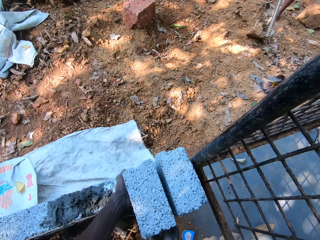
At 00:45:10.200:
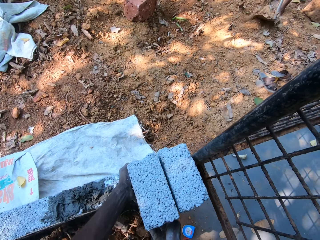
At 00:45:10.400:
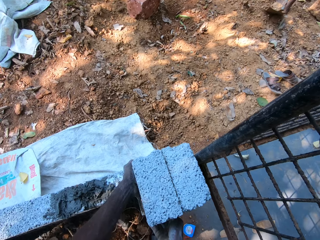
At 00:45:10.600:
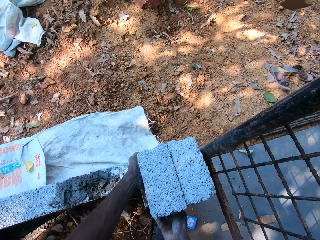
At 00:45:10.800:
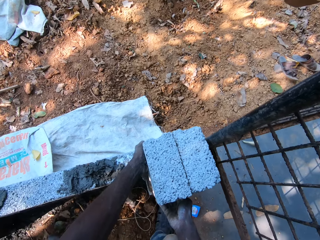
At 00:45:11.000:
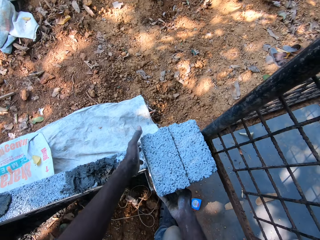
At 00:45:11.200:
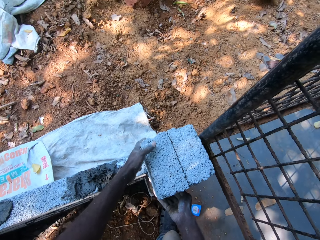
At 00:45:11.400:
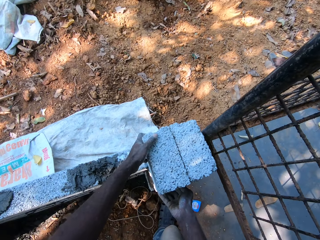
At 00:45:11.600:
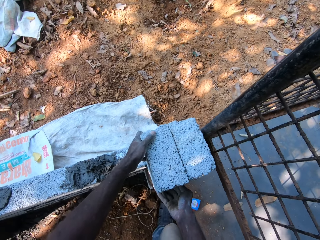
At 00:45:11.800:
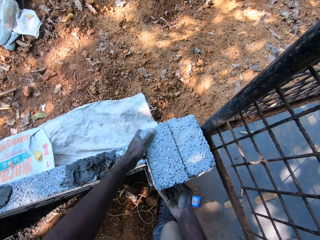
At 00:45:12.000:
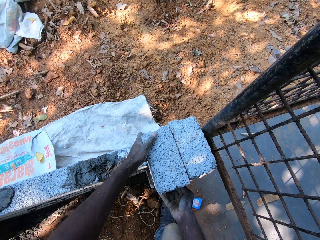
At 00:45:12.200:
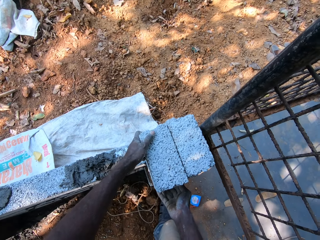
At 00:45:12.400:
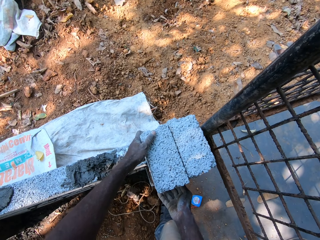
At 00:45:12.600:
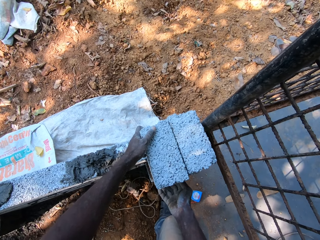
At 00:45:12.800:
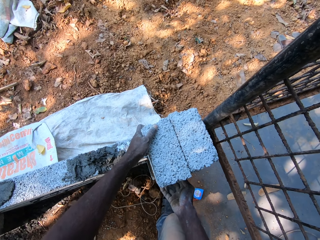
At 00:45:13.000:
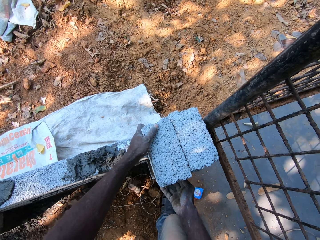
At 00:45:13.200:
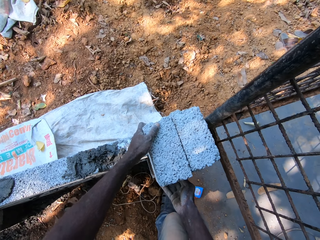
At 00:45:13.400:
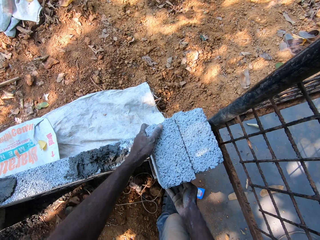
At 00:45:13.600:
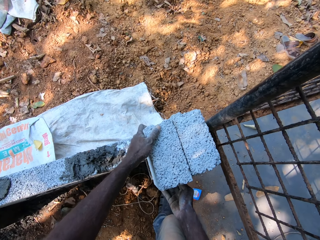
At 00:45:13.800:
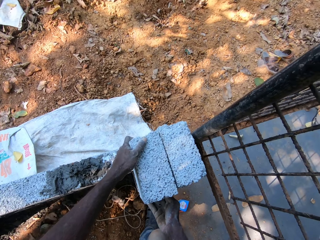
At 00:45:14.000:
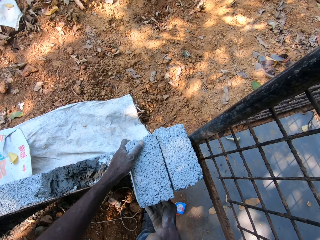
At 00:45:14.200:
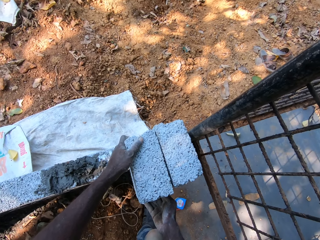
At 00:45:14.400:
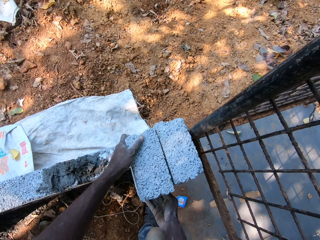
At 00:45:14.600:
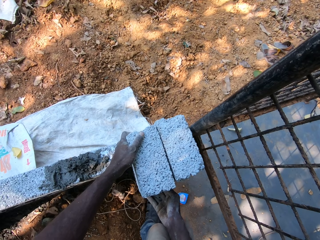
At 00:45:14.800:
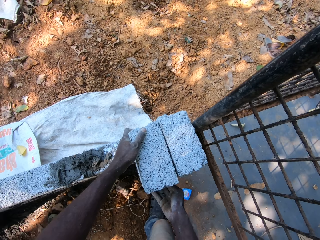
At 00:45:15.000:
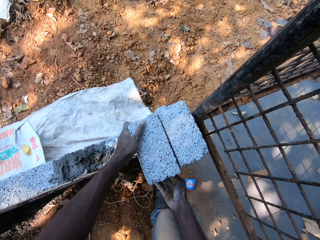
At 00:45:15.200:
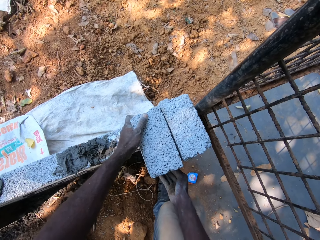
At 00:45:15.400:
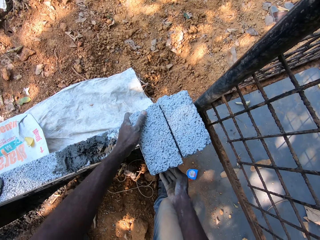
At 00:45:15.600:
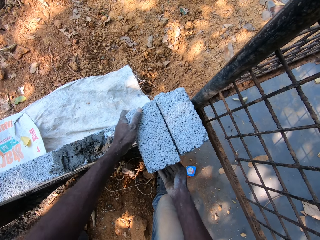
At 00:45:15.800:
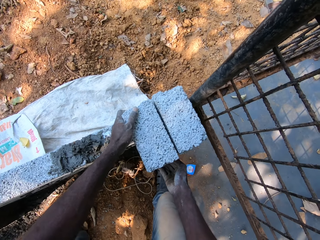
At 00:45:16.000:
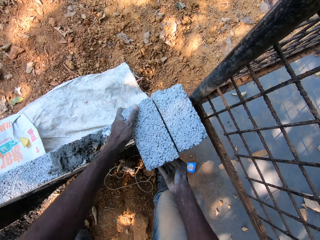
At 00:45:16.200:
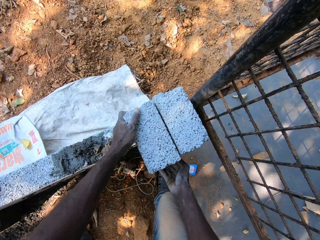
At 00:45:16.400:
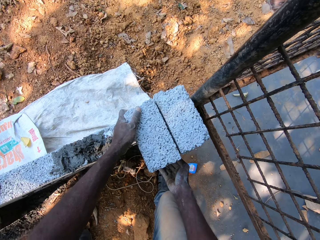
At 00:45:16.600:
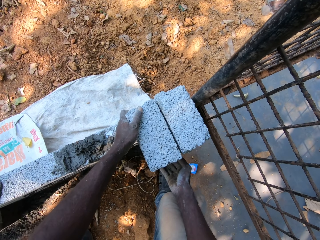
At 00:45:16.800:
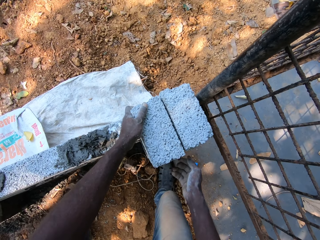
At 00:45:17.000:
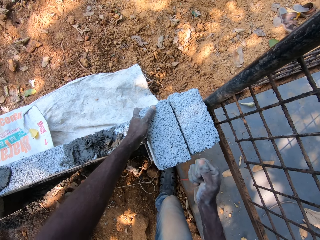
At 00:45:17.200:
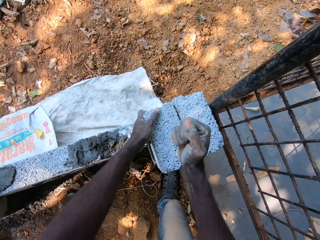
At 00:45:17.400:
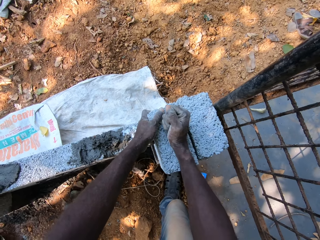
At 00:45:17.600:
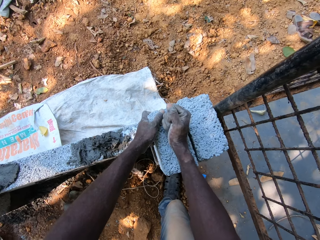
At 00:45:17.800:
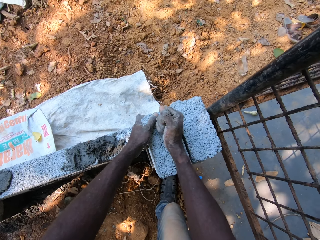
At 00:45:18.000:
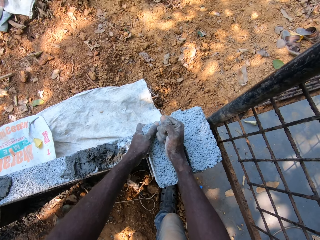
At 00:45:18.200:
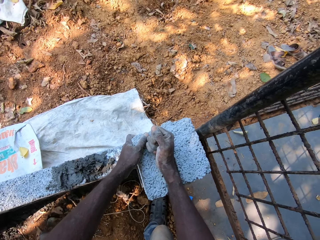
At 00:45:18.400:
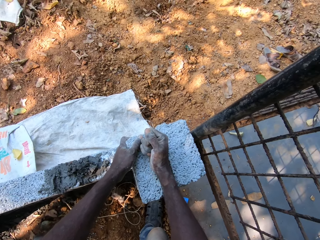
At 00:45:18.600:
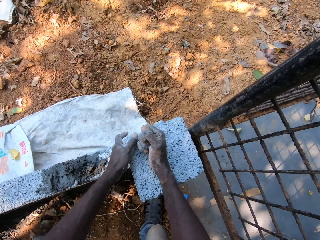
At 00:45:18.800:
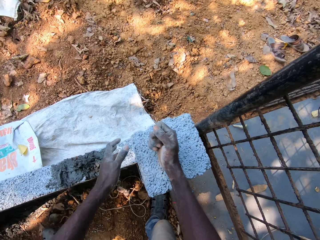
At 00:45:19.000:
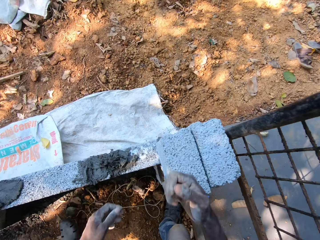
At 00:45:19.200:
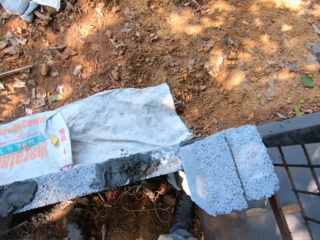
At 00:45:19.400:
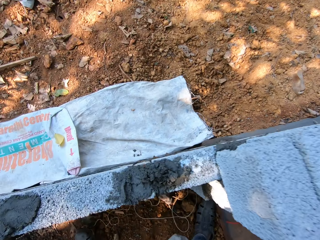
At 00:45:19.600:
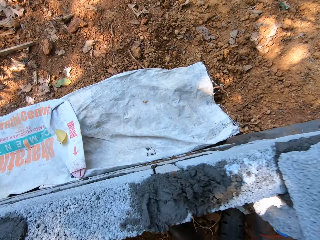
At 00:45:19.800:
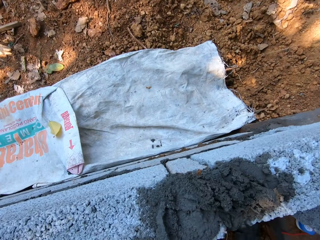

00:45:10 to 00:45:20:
The camera wearer places the molded block in his hands on the wall with both hands. He adjusts the molded block on the wall with both hands.

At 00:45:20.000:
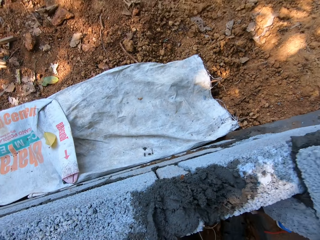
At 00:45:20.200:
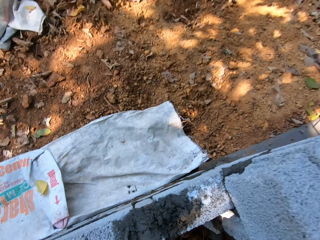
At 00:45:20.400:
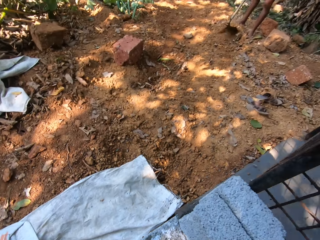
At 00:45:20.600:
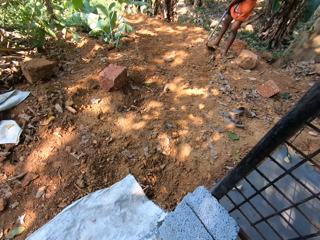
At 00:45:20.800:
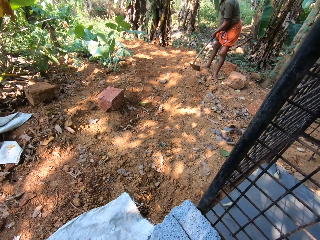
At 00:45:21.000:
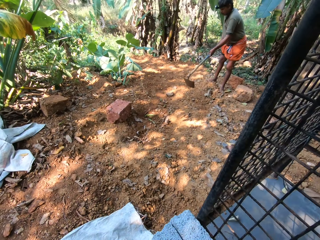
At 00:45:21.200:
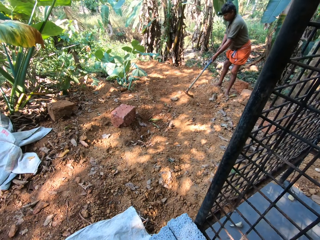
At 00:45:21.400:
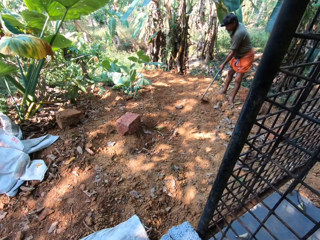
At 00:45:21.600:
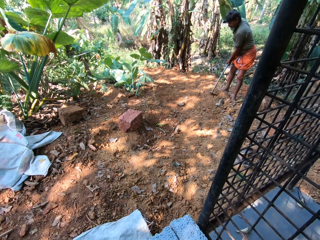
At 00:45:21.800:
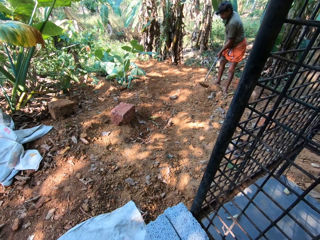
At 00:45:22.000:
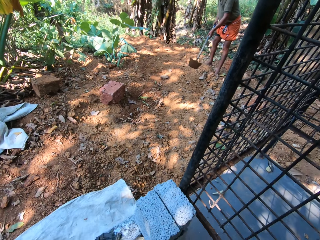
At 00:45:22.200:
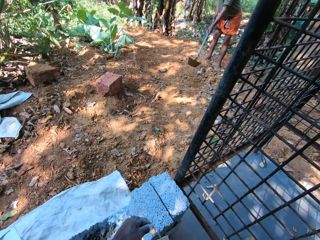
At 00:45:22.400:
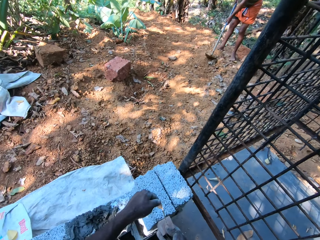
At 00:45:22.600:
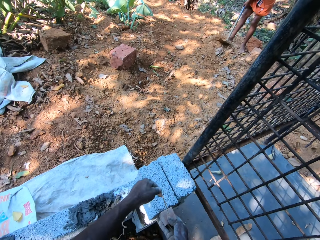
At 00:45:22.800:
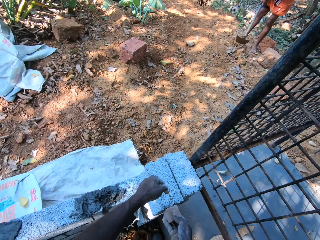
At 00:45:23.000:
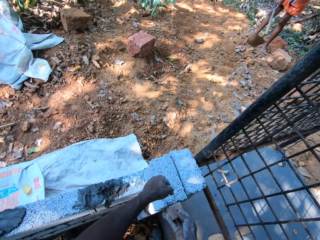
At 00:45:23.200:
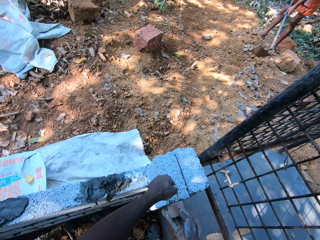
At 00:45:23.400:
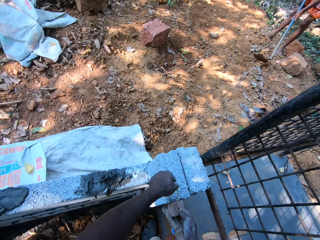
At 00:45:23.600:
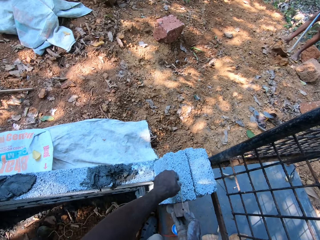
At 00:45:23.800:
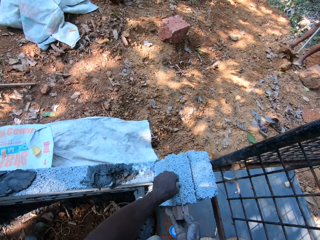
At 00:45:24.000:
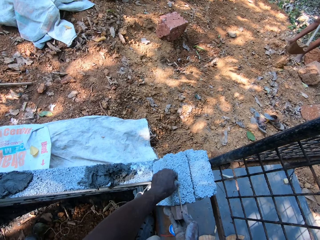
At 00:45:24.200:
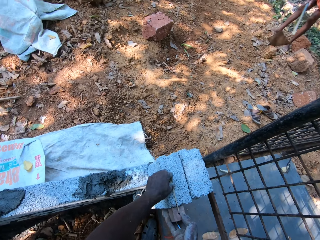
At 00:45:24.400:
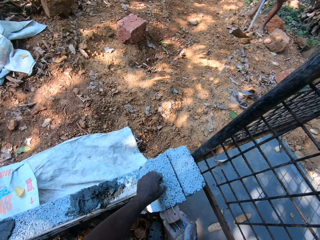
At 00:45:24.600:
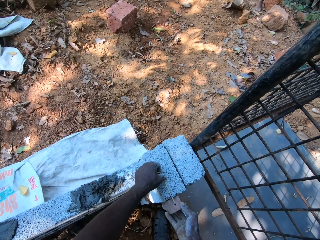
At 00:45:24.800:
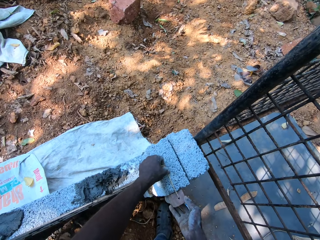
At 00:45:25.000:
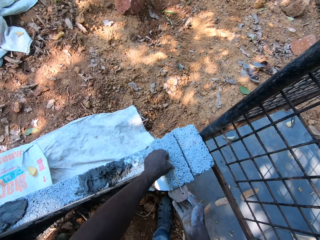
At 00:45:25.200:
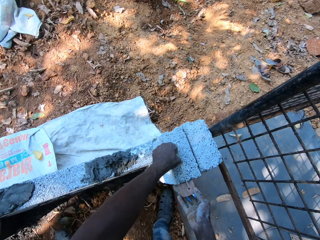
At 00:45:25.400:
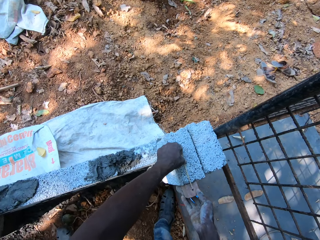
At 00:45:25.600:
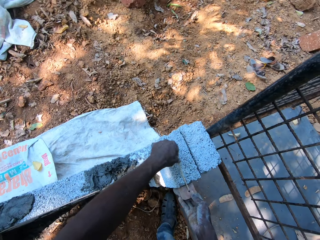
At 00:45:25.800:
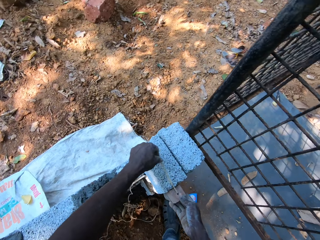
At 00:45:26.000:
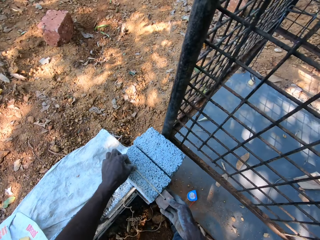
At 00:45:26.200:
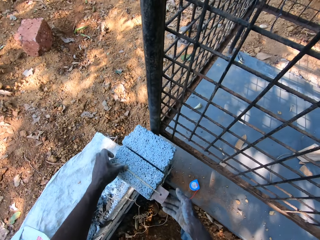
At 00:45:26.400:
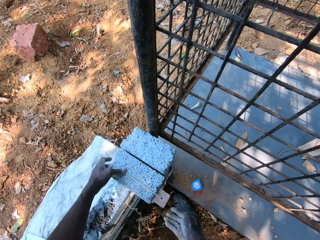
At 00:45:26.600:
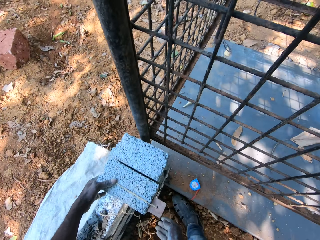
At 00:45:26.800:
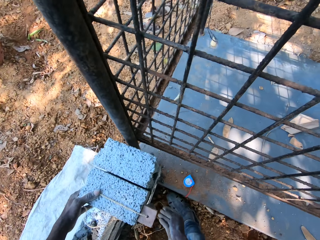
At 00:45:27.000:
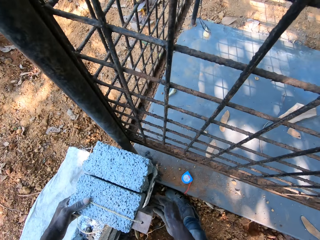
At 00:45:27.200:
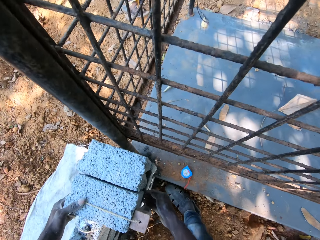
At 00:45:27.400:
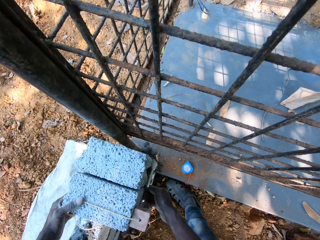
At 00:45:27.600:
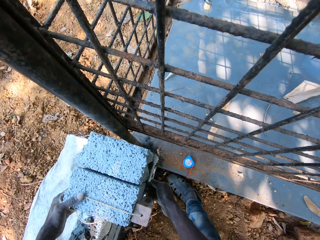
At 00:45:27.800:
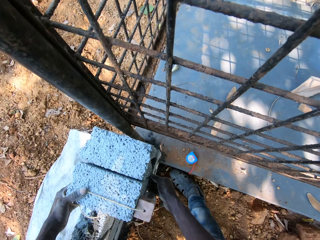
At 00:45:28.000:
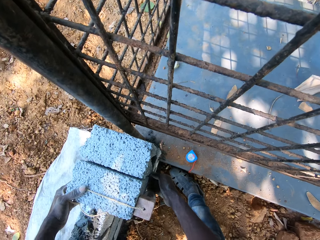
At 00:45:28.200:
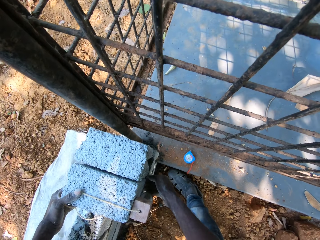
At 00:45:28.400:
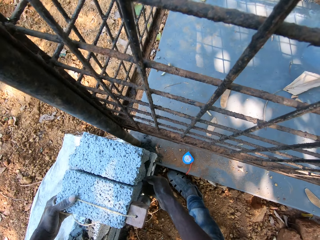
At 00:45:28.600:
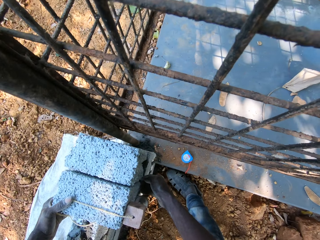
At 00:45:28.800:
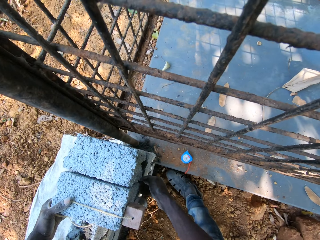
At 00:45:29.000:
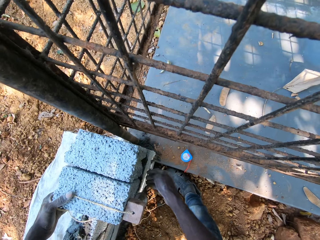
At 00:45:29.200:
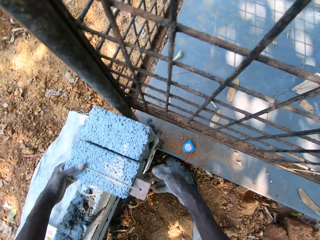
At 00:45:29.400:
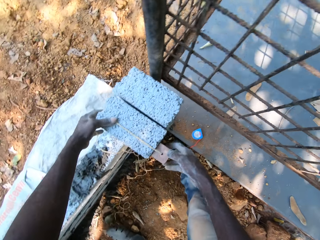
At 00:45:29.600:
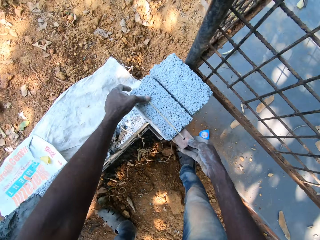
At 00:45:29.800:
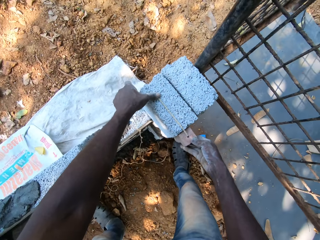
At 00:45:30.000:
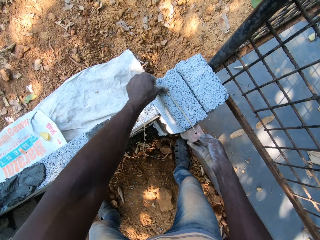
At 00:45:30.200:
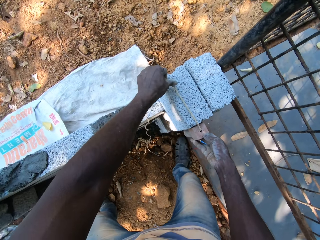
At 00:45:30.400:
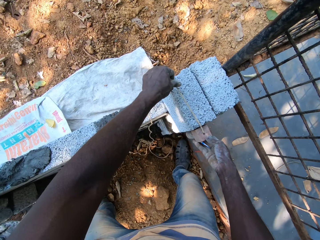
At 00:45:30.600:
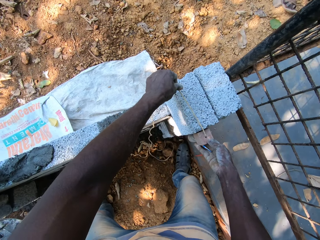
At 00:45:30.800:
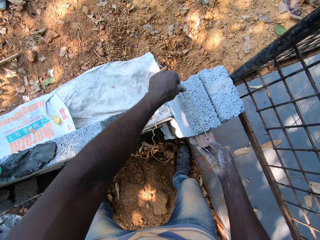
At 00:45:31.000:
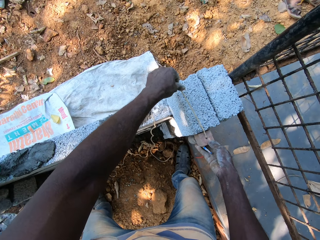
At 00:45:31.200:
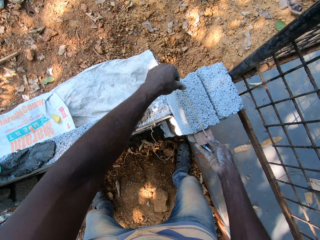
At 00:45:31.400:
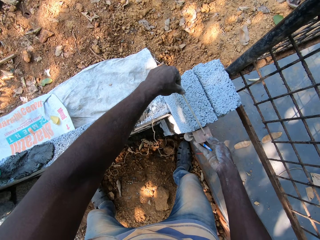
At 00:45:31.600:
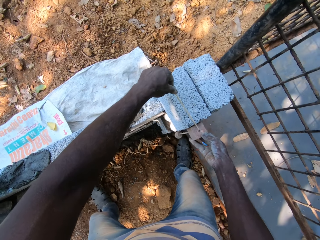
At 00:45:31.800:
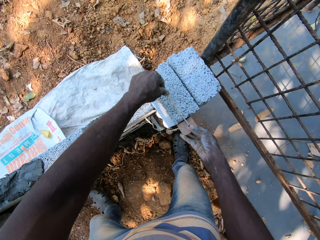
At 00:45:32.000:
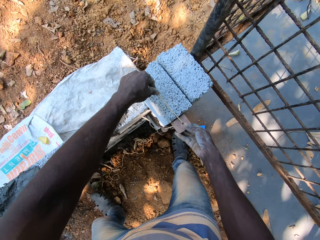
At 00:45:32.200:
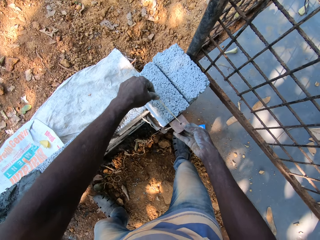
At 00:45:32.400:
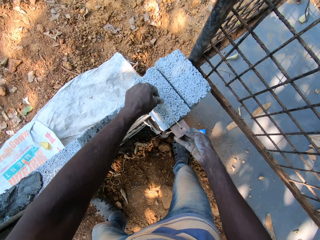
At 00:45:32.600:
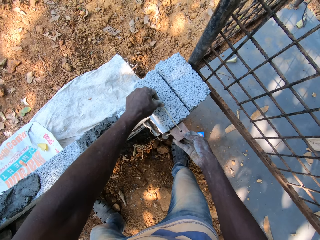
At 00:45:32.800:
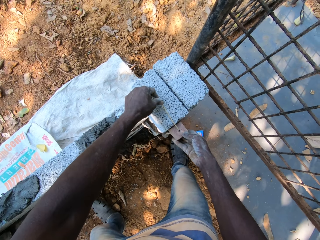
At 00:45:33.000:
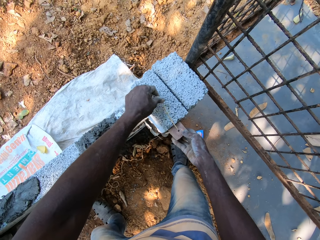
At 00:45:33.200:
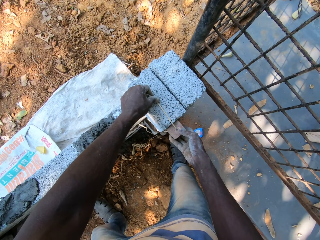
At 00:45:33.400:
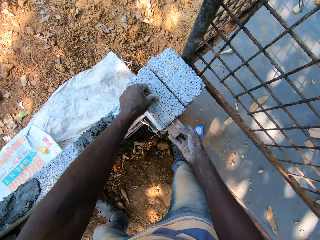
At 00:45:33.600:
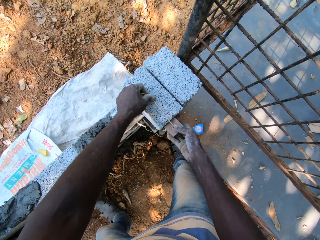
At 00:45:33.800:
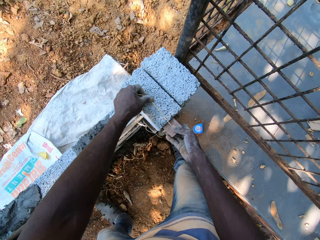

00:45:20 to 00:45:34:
The camera wearer places the plumb bob on the concrete block with both hands. He measures the vertical line of the brick with the plumb bob. He adjusts the concrete block on the wall with his right hand. He adjusts the plumb bob on the concrete block with both hands.
